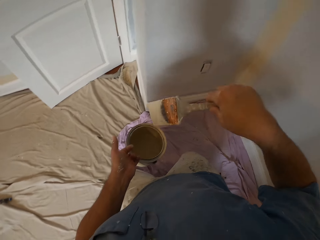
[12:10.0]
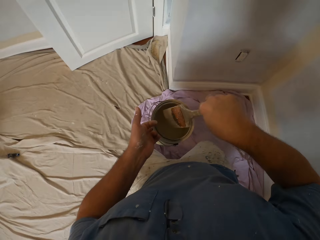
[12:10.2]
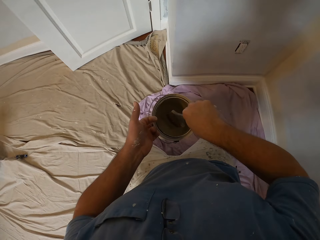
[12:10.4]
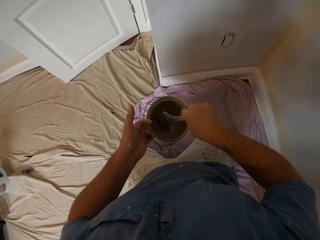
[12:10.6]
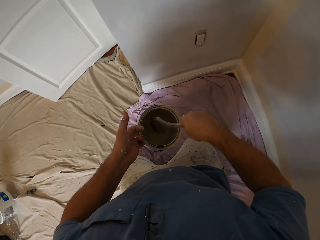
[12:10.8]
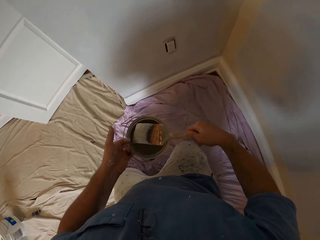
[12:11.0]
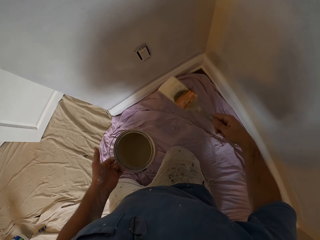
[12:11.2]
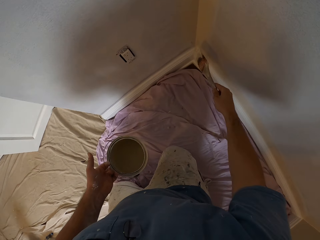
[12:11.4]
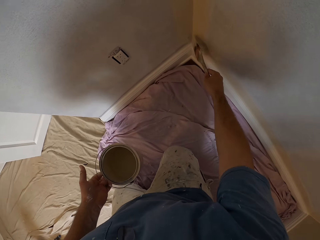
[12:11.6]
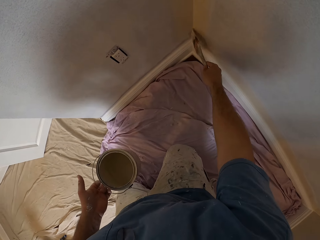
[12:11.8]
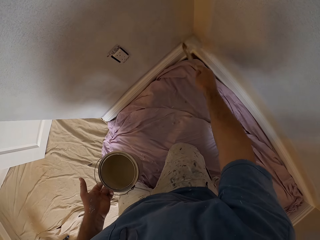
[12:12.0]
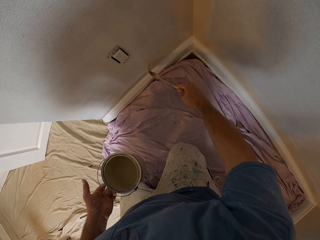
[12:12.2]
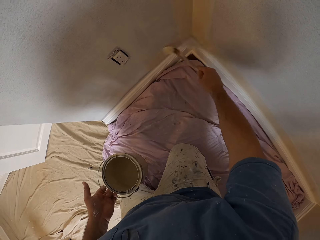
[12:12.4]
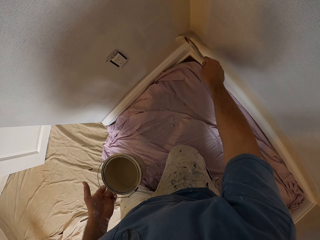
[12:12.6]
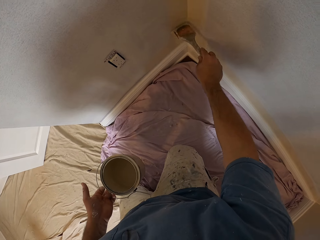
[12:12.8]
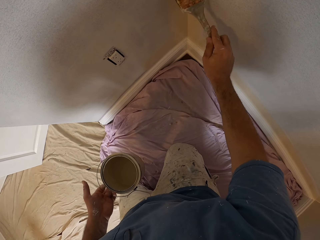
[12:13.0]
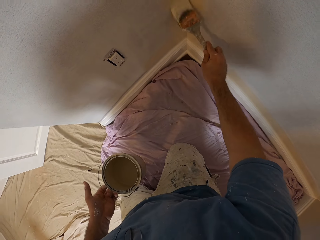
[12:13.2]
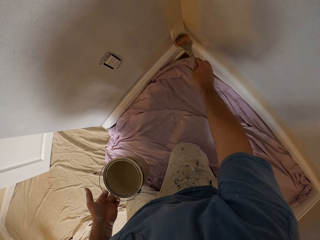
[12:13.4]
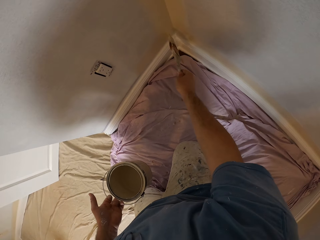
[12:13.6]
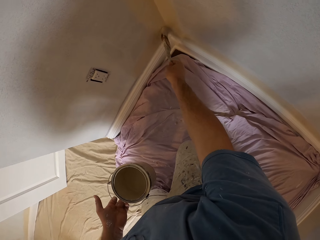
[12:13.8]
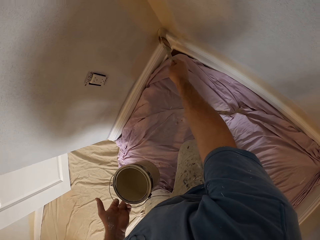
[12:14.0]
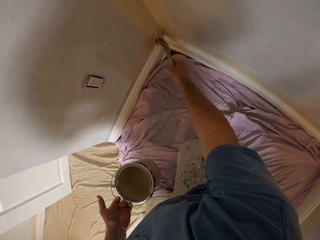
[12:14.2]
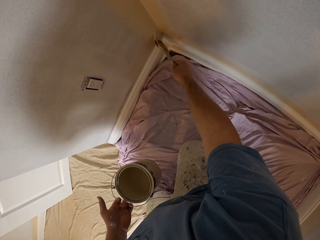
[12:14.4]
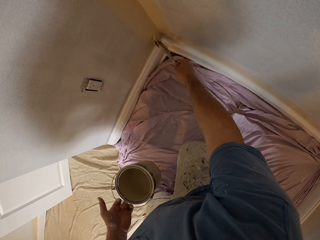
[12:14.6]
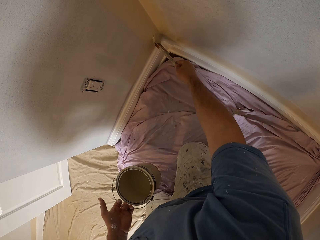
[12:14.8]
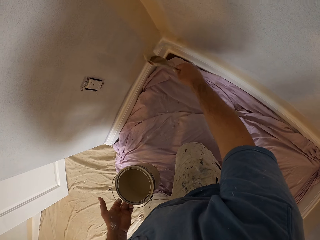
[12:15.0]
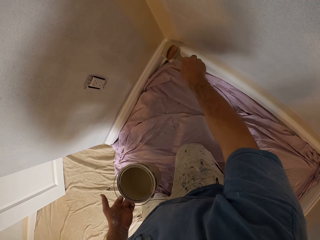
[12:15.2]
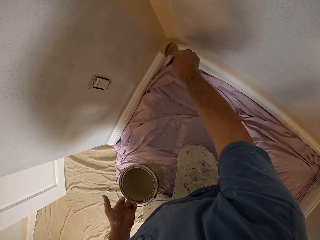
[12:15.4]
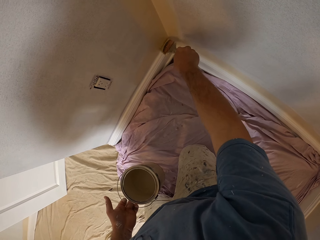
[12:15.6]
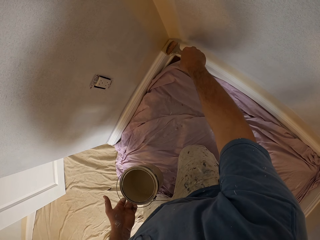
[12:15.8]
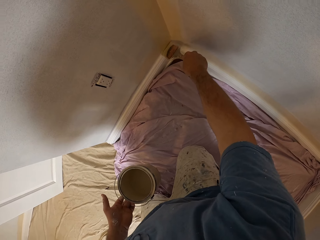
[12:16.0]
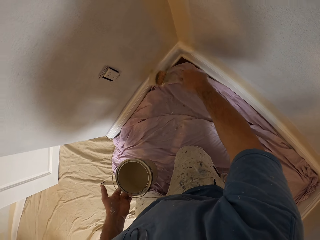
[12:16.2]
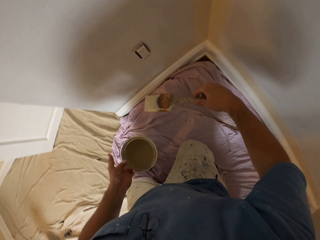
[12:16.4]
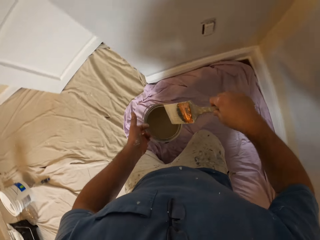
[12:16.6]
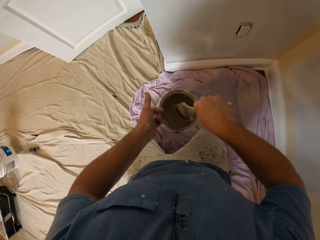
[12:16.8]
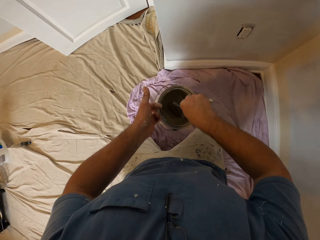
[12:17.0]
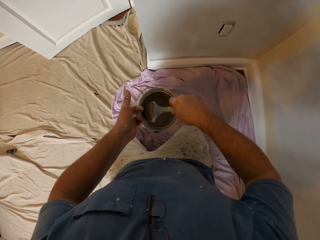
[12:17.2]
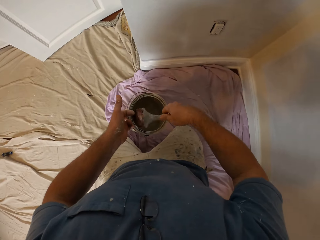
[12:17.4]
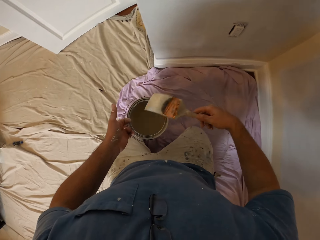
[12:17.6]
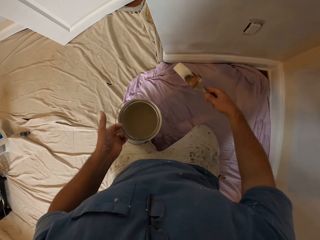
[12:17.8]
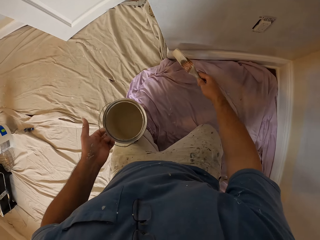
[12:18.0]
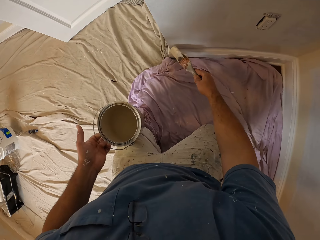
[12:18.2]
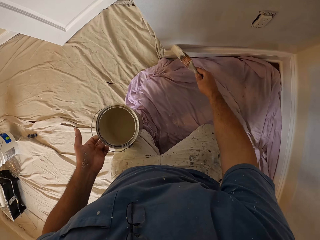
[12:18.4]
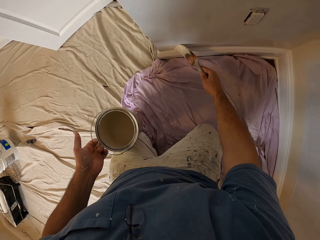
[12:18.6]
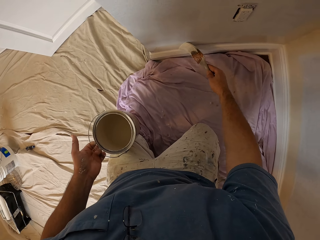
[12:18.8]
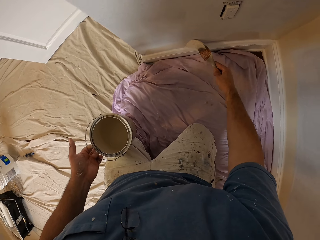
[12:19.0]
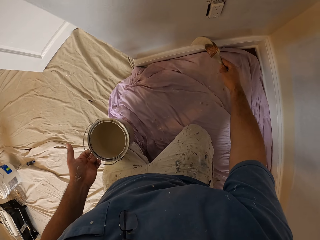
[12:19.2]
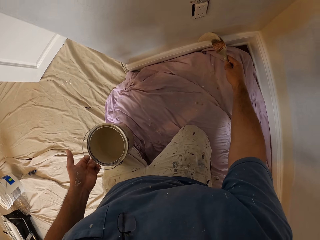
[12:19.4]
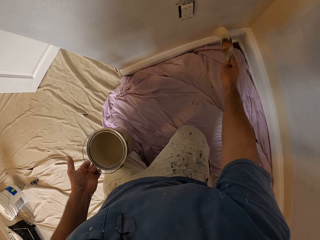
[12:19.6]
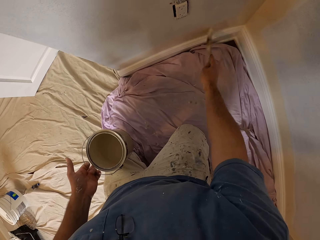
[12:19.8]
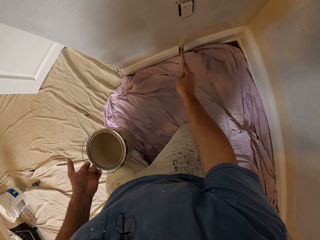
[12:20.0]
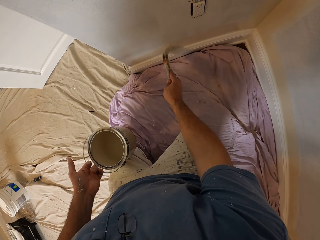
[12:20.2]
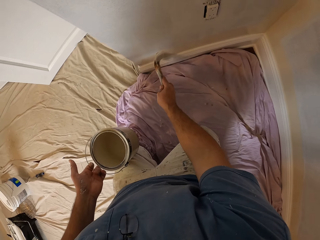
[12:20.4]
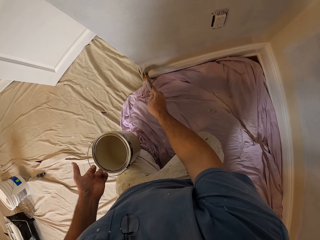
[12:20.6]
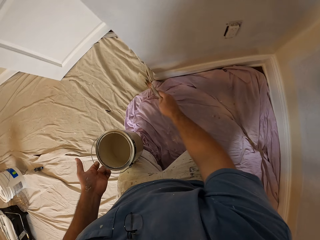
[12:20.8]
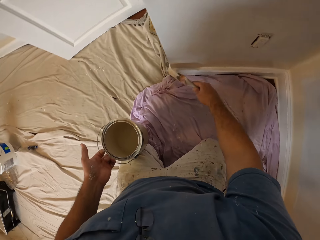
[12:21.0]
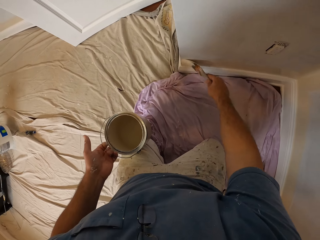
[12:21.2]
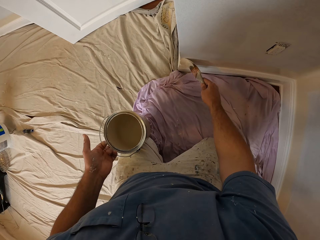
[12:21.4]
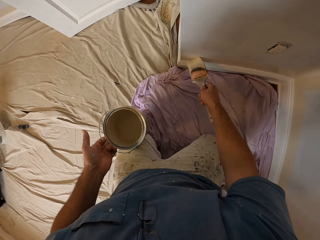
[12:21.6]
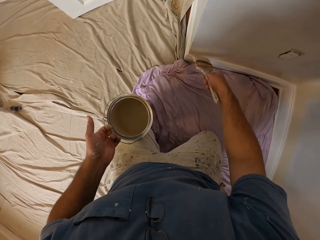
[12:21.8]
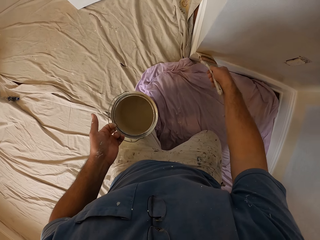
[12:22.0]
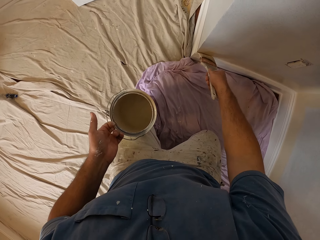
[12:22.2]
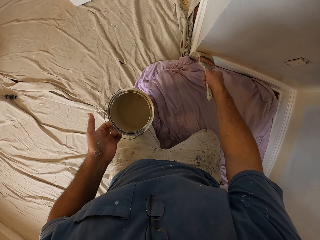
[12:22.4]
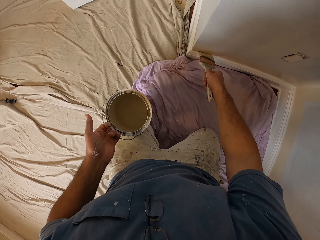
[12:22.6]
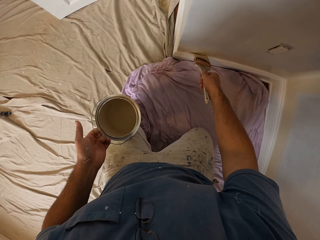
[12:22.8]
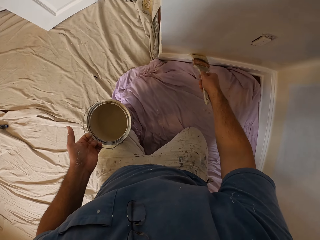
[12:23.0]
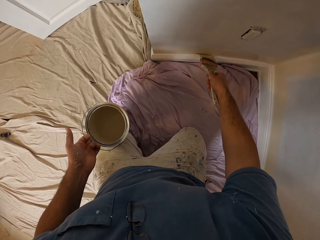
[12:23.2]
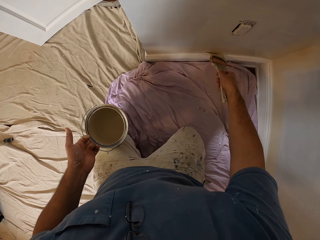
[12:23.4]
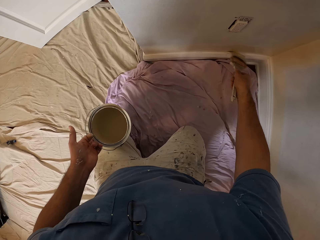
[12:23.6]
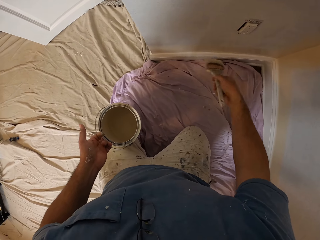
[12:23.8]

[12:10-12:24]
The camera wearer dips the brush into the paint container. They paint the wall with the brush. They dip the brush into the paint container again and paint the wall with the brush again.

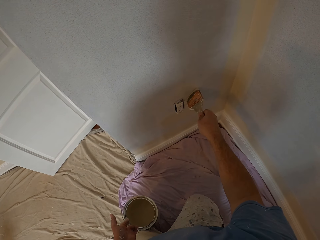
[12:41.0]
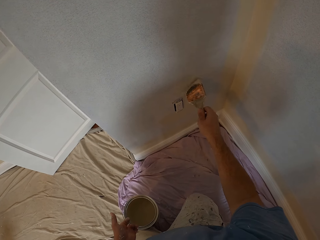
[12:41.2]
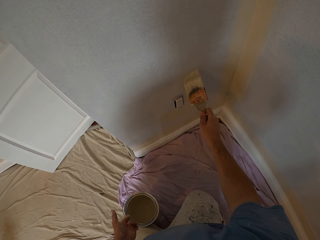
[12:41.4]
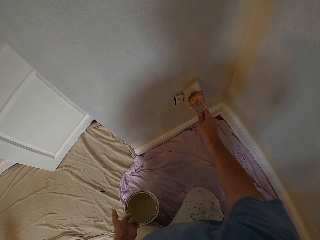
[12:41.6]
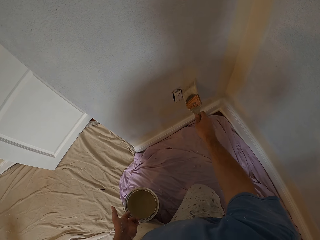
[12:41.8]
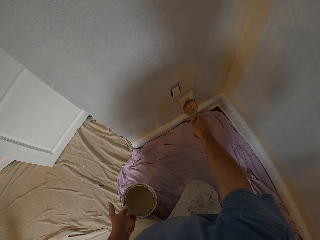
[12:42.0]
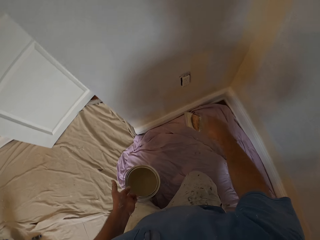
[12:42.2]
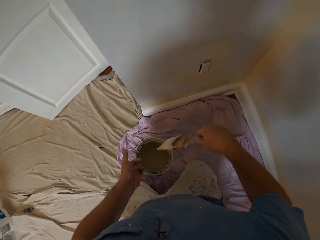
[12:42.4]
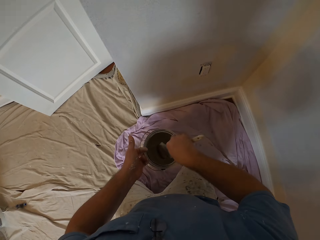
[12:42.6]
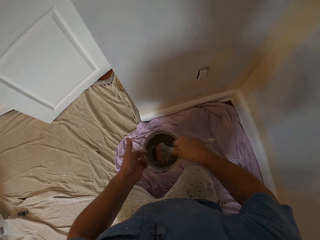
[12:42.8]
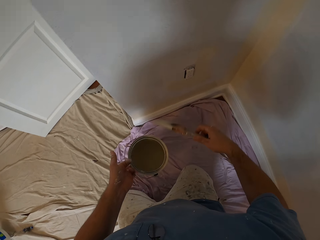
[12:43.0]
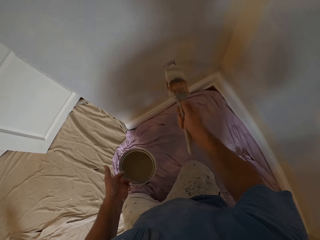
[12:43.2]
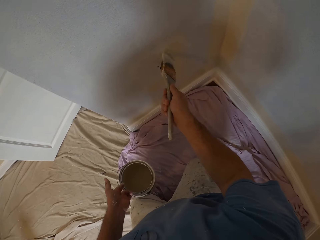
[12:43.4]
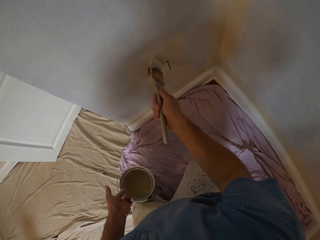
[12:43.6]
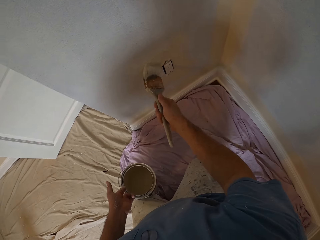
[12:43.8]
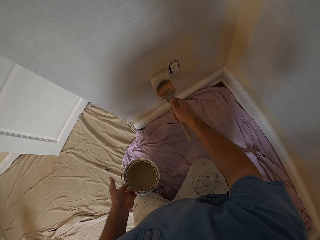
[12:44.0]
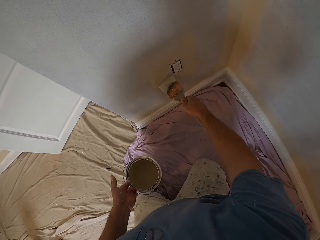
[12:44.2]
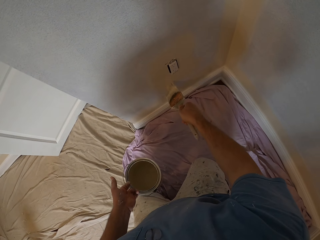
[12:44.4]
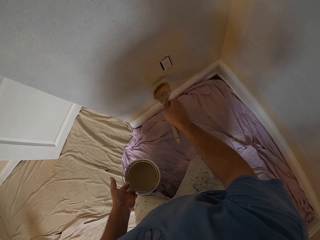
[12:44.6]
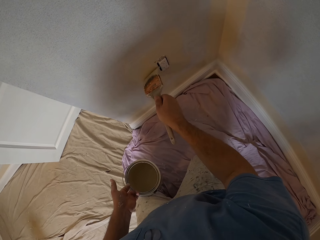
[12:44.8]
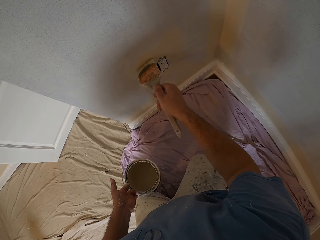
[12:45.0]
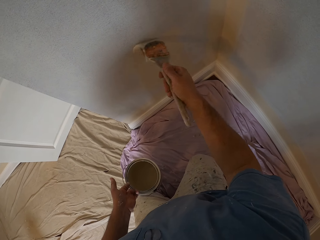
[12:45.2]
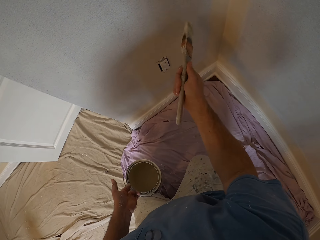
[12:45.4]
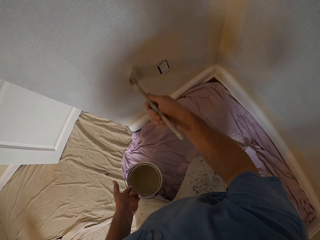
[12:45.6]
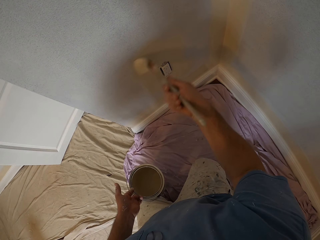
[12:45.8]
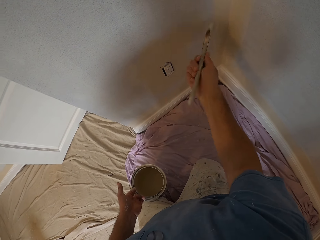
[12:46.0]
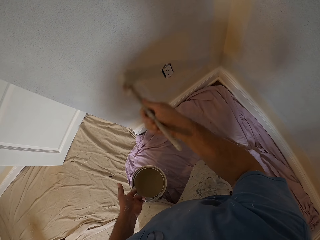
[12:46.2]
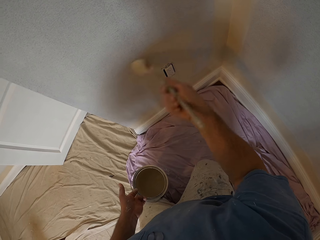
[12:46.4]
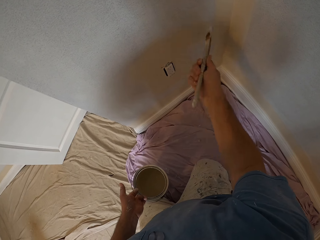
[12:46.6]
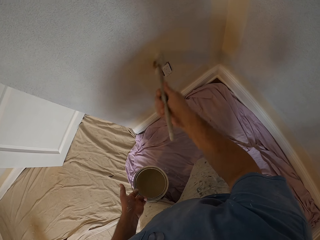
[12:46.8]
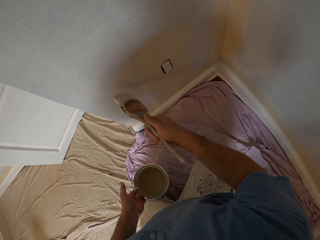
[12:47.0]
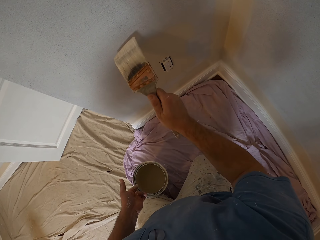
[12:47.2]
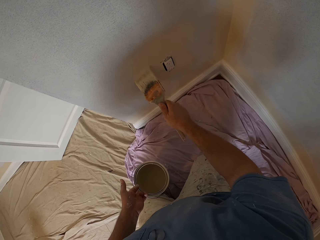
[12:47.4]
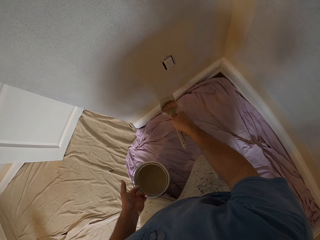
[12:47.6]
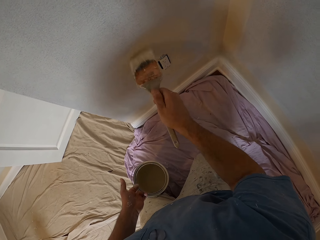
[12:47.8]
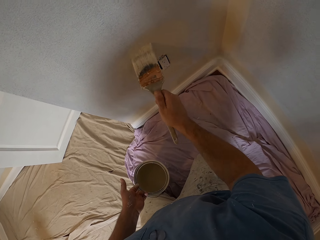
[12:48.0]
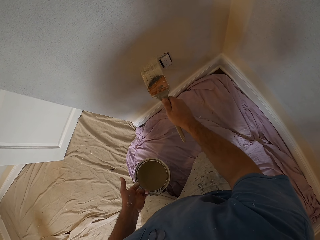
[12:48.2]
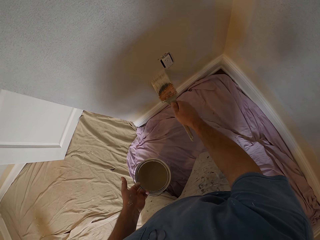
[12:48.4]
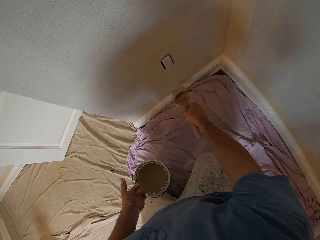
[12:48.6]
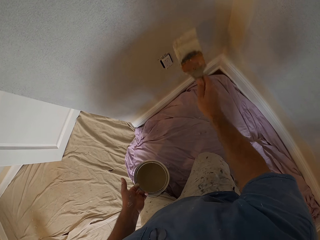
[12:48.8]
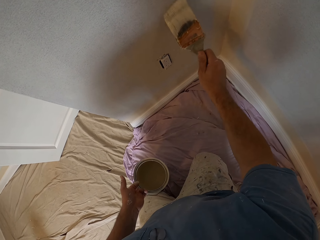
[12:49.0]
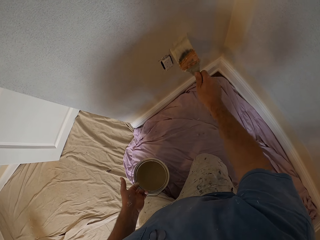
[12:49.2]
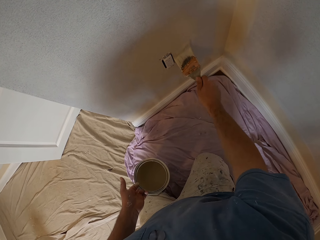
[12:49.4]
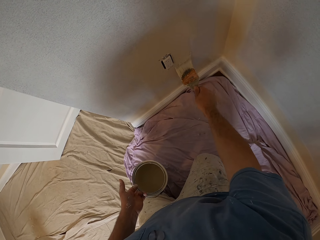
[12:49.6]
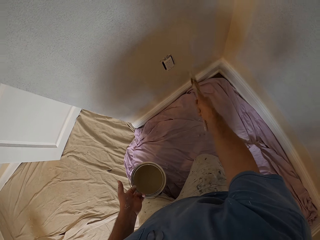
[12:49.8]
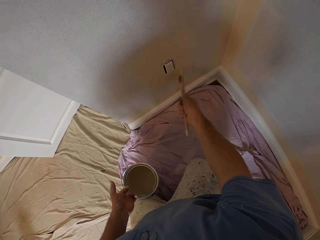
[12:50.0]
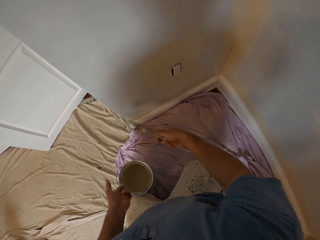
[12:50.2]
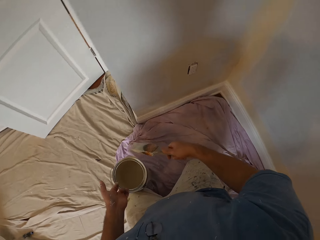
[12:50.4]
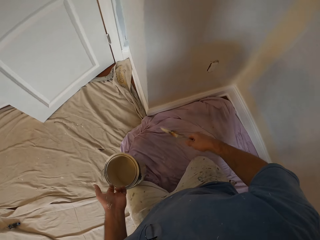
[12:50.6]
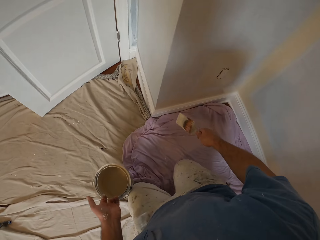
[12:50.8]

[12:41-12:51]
The camera wearer dips the brush into the paint container. They paint the wall with the brush.
